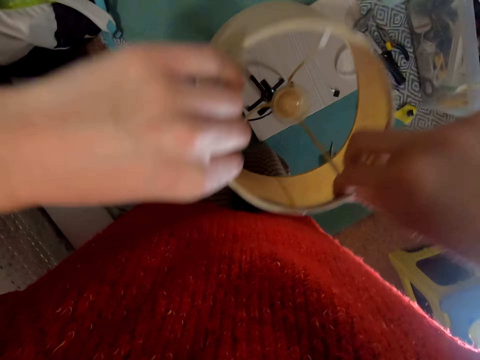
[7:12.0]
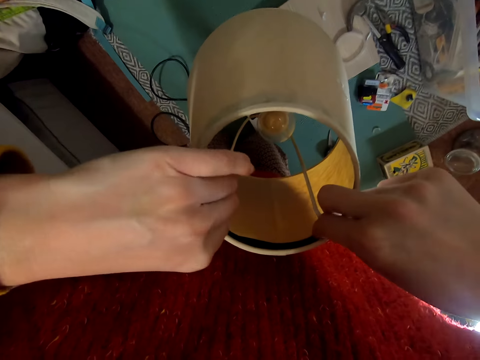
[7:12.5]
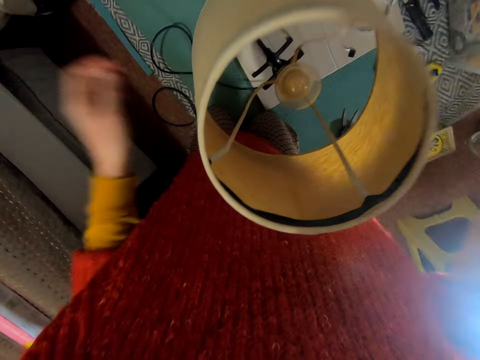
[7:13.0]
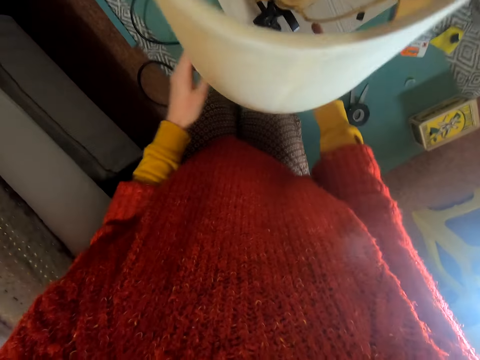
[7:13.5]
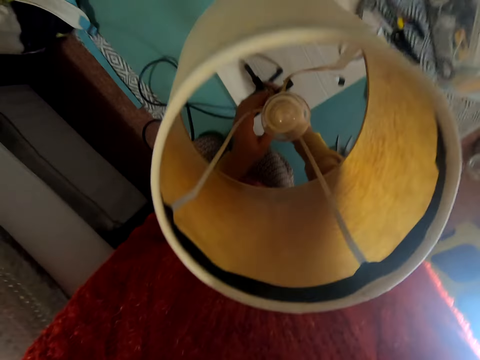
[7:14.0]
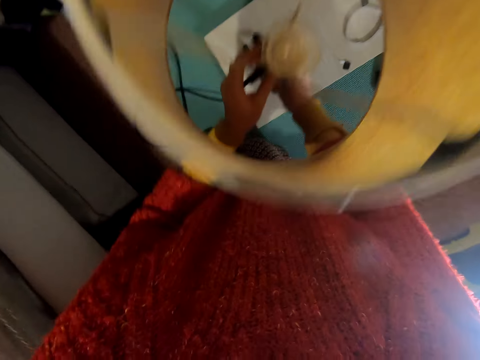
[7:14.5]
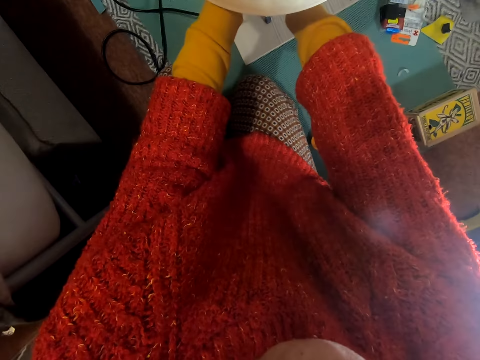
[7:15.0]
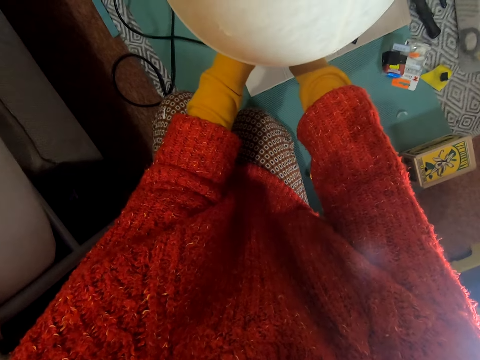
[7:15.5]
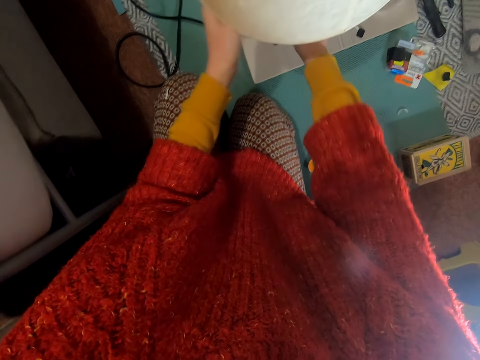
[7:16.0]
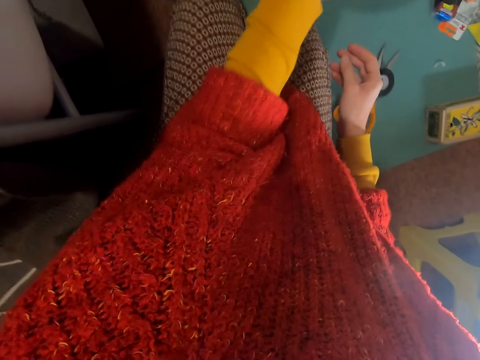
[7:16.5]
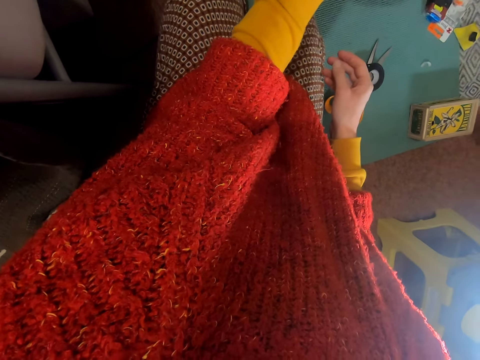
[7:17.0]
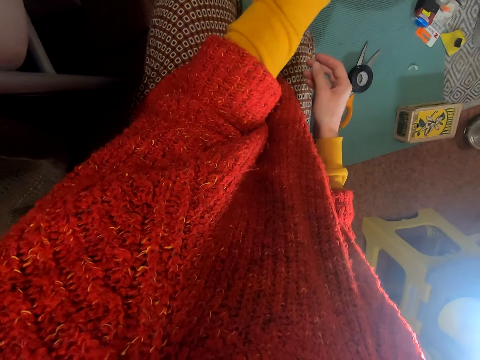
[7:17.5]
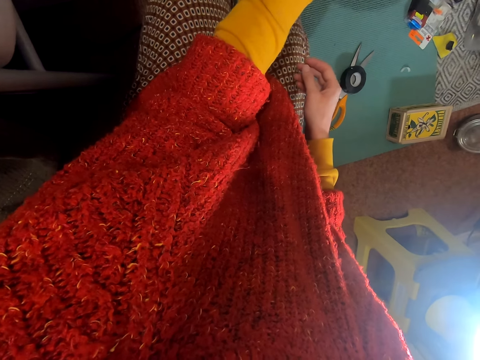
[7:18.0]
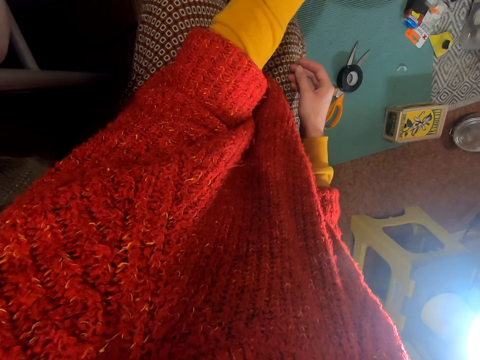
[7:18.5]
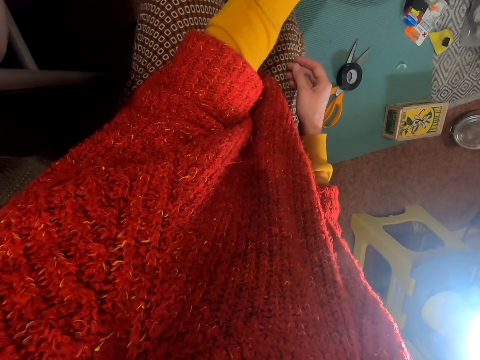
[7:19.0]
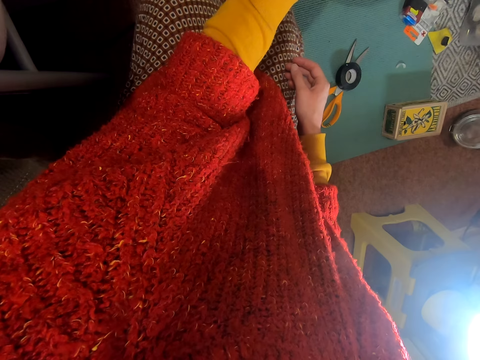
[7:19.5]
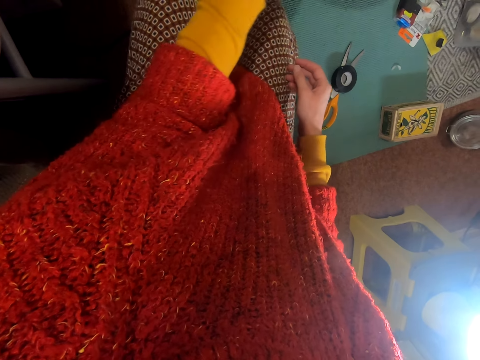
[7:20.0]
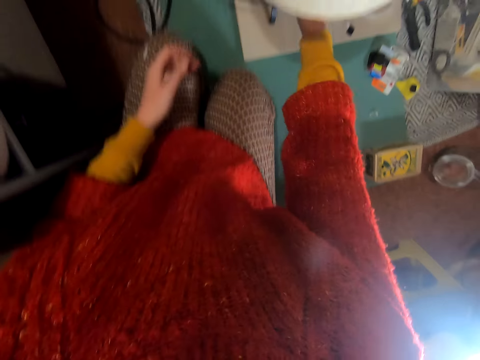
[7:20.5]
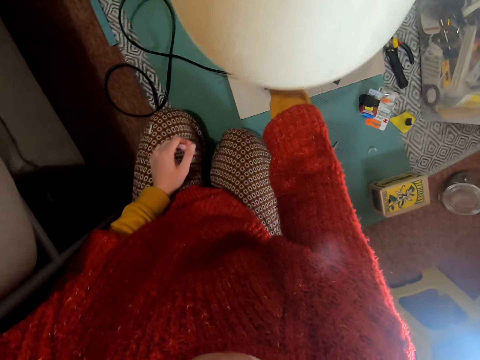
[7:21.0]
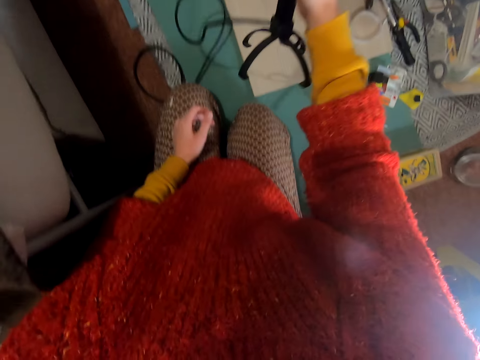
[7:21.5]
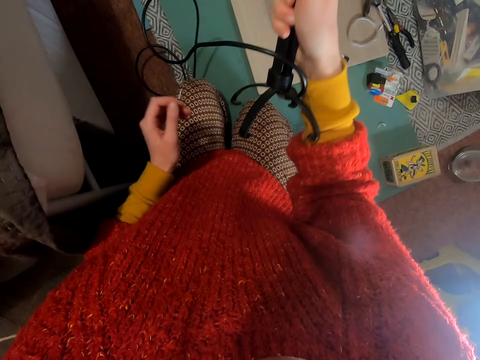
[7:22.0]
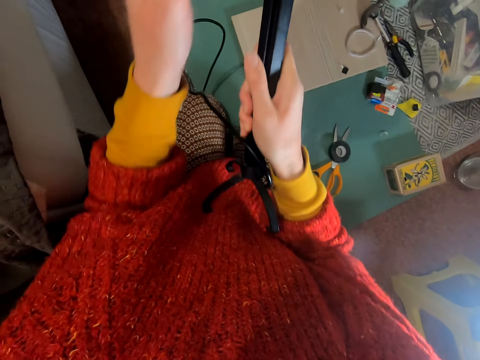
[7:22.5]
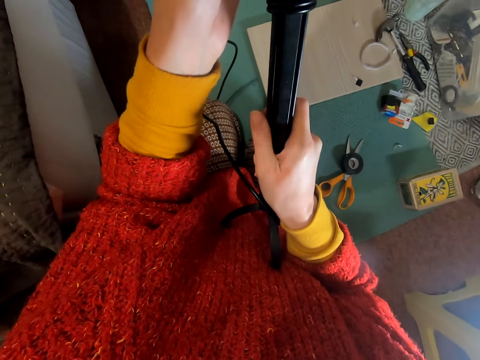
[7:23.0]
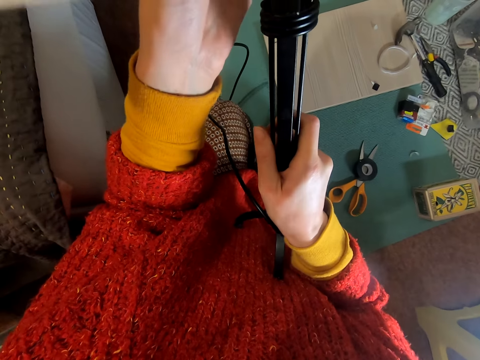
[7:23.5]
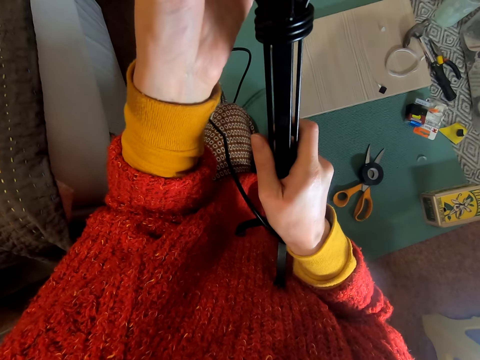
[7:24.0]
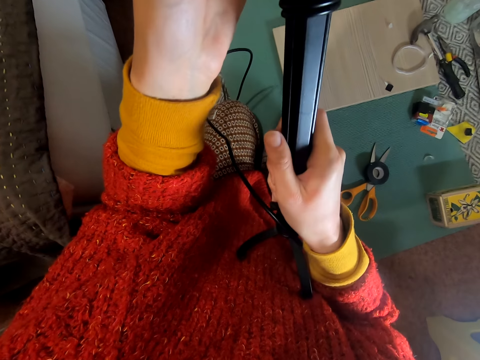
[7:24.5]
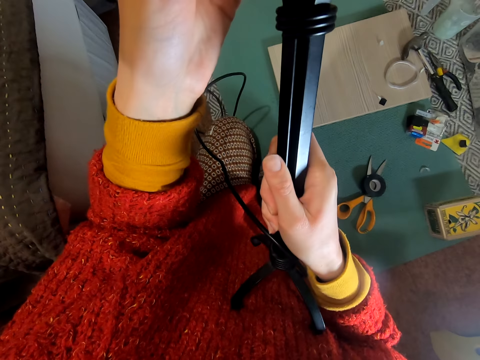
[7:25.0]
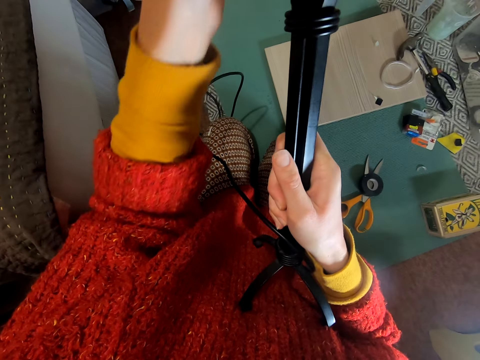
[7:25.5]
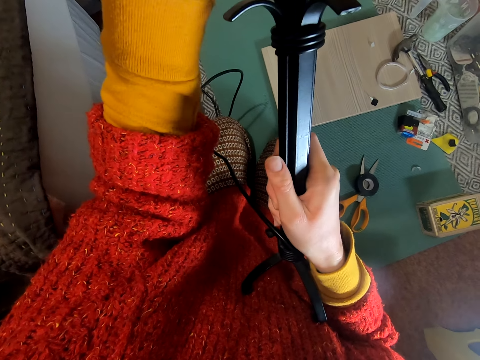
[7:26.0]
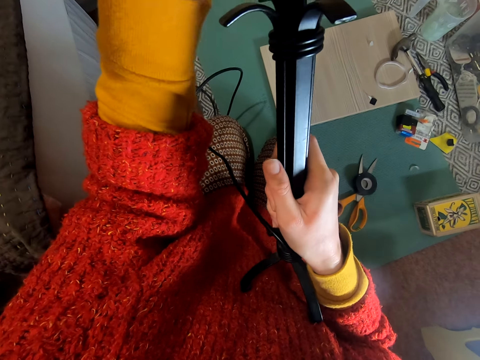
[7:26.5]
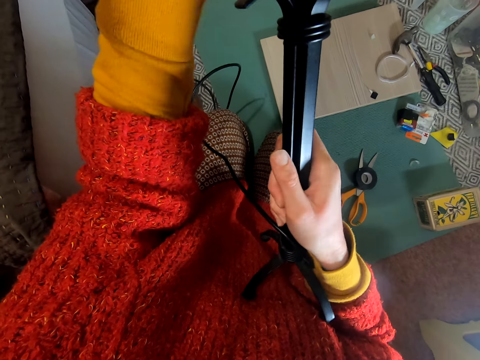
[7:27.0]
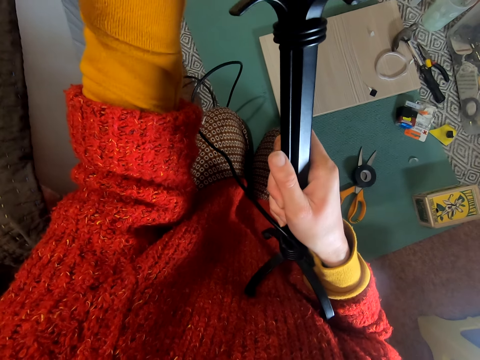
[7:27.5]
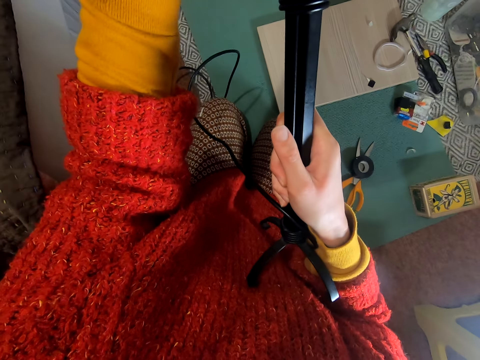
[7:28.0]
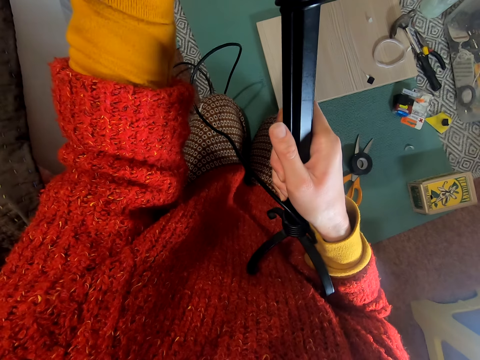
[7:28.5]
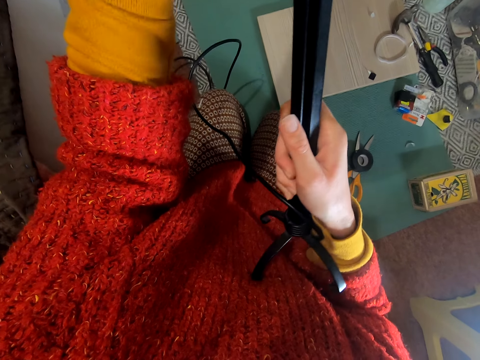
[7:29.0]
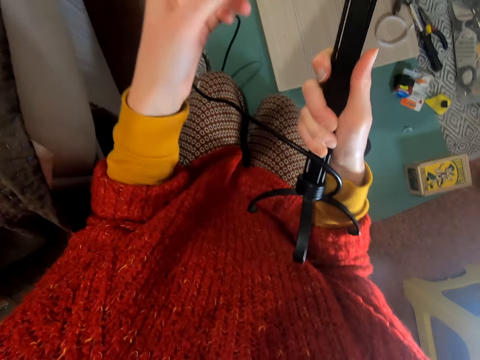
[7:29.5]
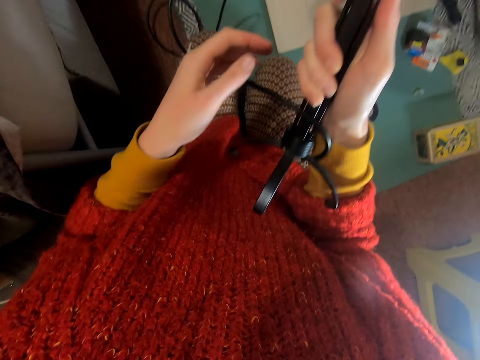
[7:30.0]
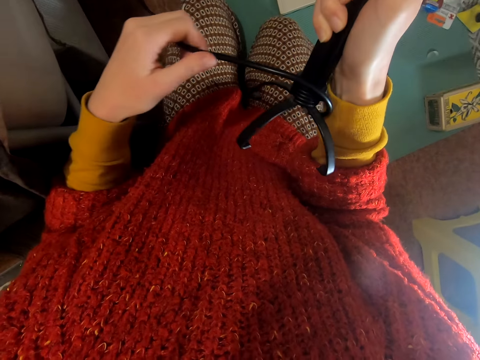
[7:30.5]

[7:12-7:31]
The camera wearer presses the tape. They hold the lamp with both hands. They pick the table lamp from the table. They hold the table lamp with both hands.

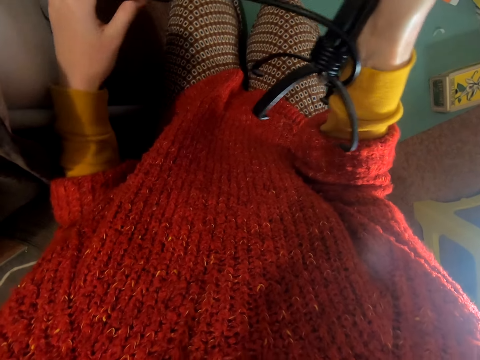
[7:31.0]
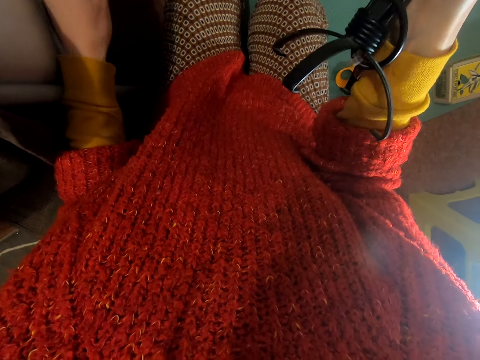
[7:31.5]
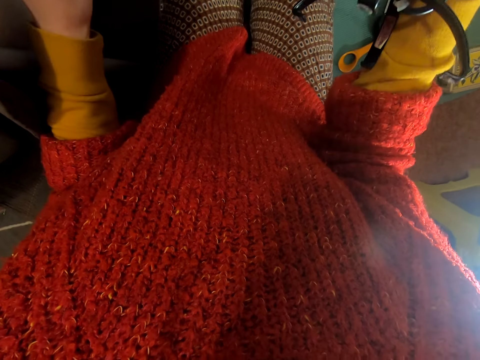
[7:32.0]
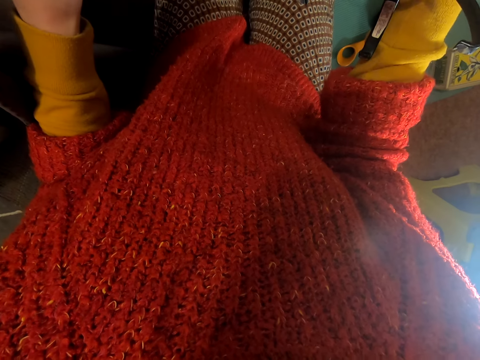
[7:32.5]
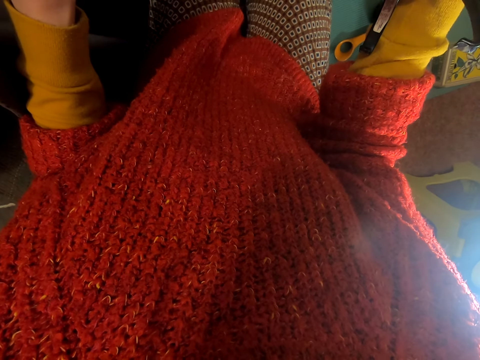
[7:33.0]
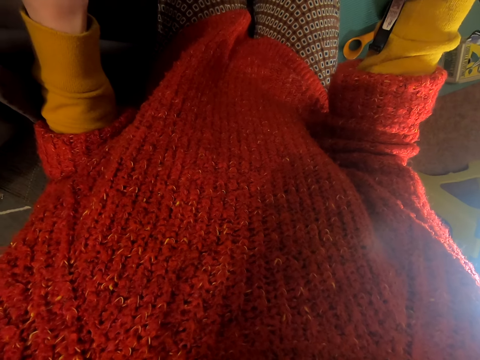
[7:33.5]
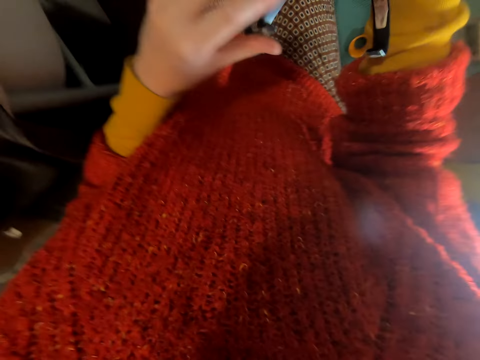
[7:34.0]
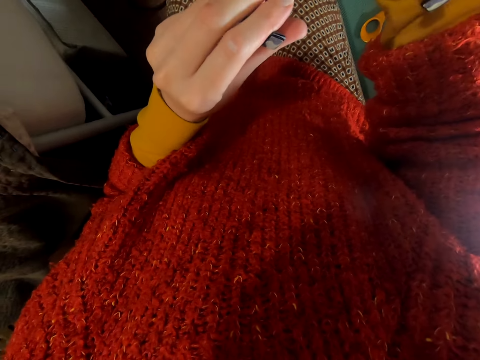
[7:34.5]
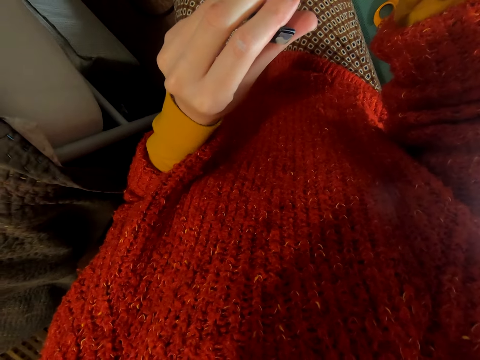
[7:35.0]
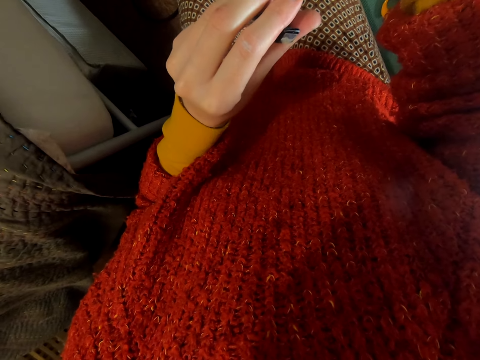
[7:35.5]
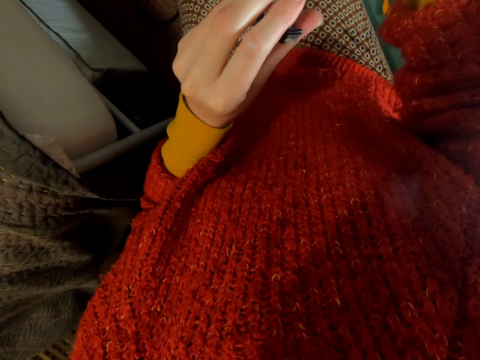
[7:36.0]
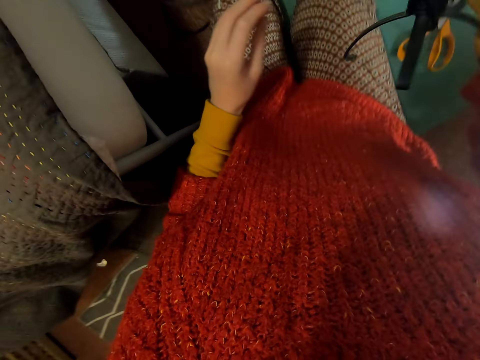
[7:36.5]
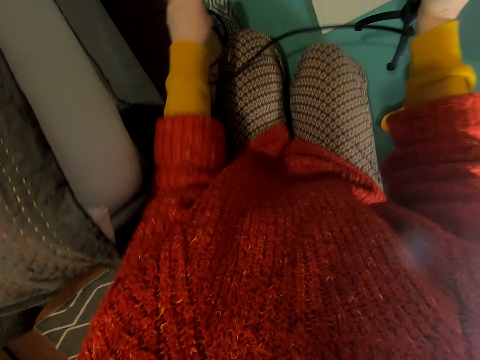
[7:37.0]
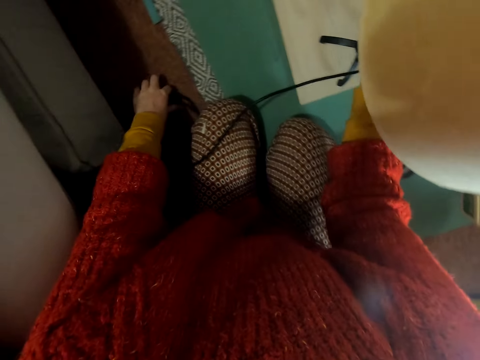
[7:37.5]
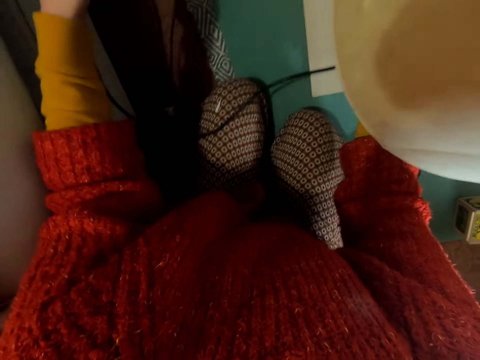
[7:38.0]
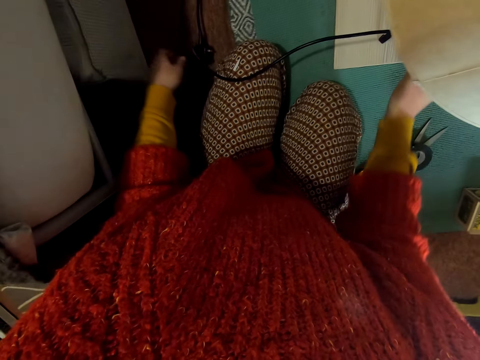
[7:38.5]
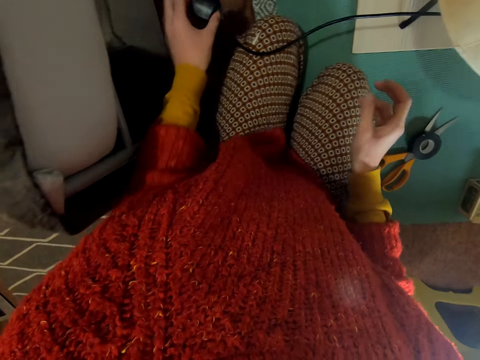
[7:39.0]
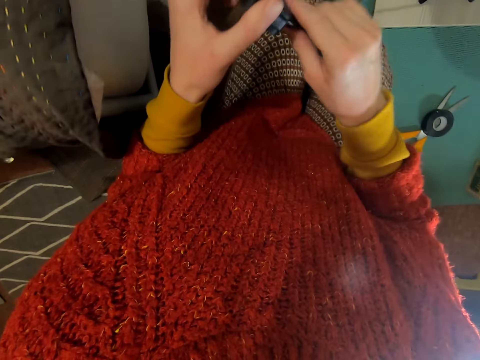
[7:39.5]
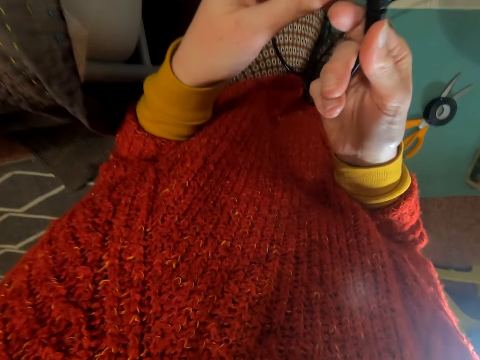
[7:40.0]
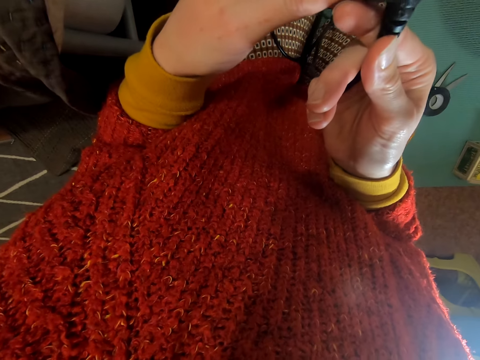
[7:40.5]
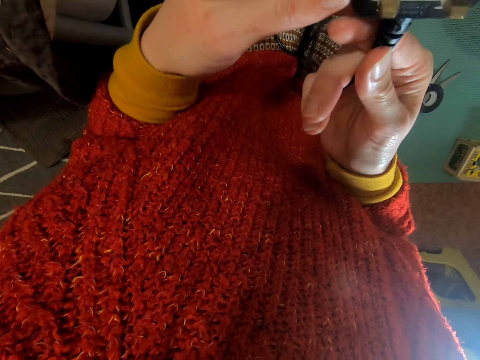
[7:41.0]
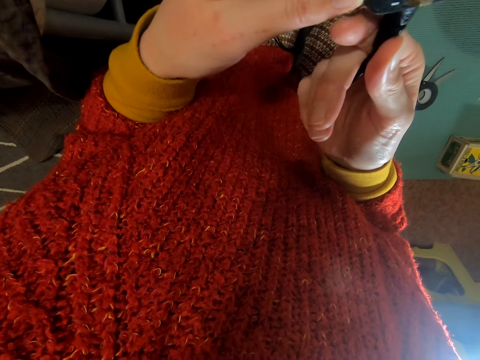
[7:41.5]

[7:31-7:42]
The camera wearer adjusts the light. They place the table lamp on the table. They pick the plug from the floor.
